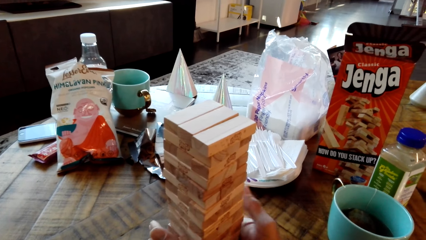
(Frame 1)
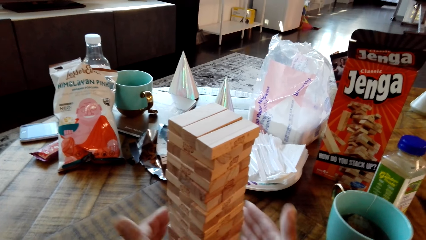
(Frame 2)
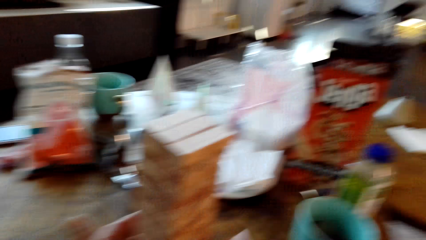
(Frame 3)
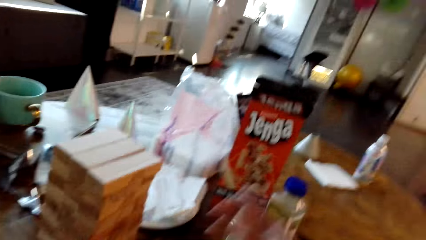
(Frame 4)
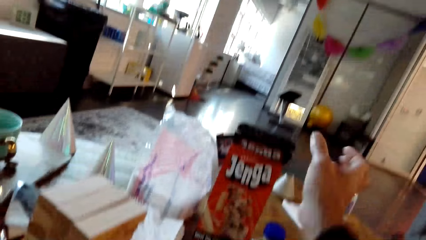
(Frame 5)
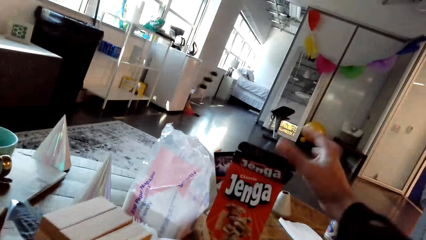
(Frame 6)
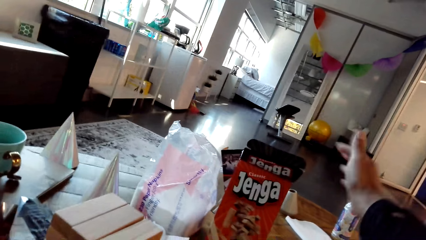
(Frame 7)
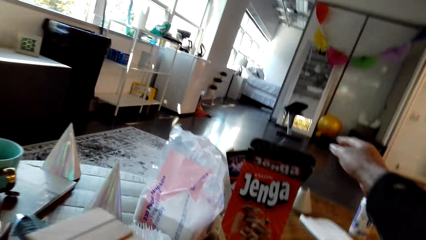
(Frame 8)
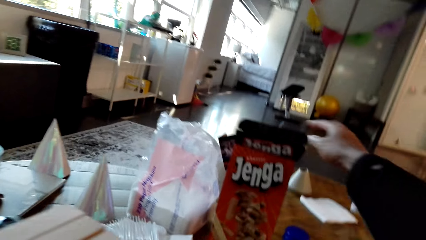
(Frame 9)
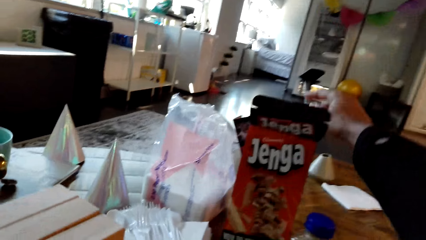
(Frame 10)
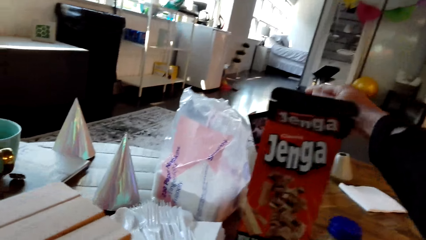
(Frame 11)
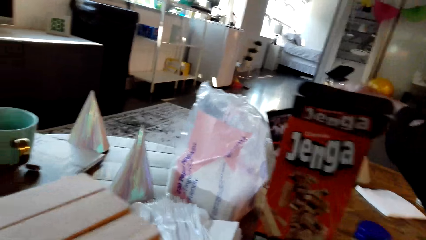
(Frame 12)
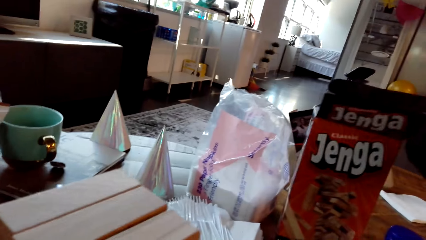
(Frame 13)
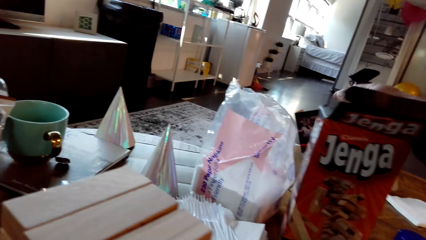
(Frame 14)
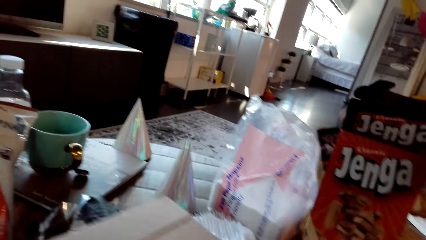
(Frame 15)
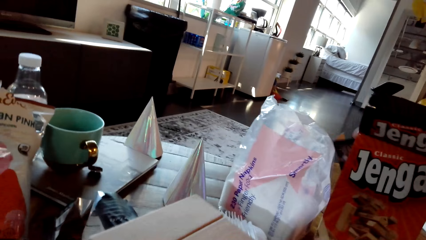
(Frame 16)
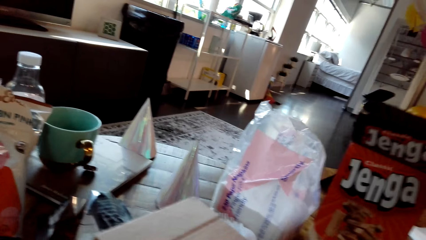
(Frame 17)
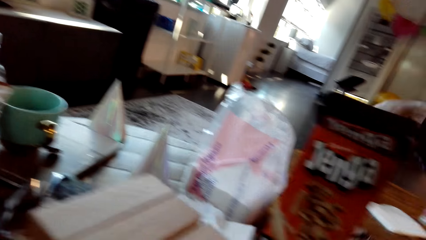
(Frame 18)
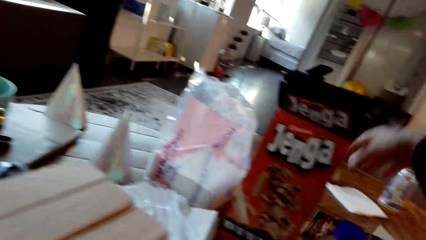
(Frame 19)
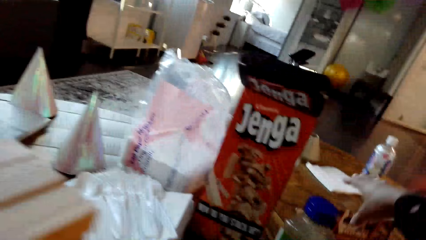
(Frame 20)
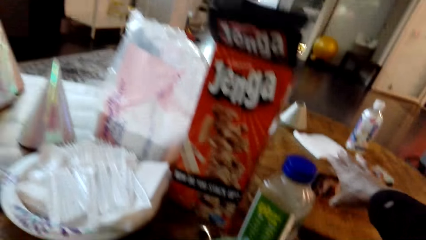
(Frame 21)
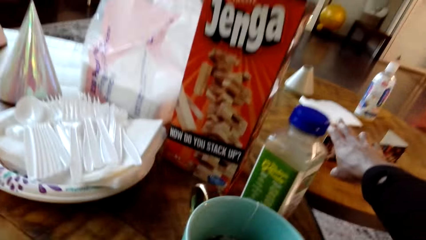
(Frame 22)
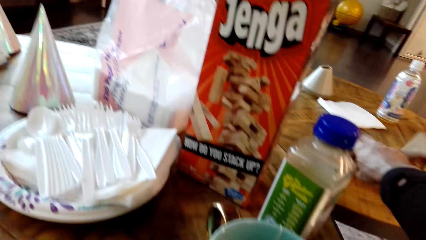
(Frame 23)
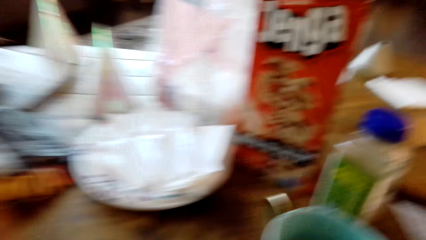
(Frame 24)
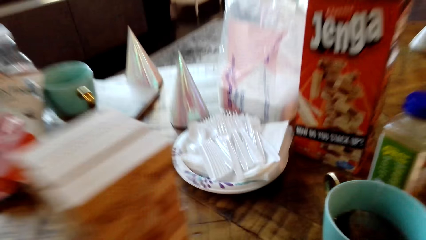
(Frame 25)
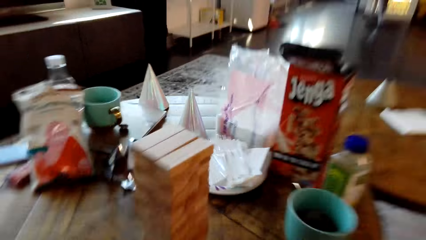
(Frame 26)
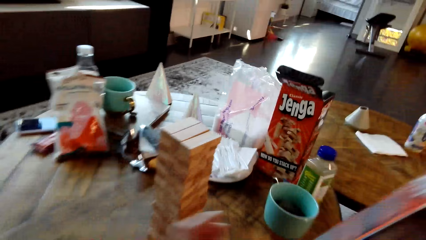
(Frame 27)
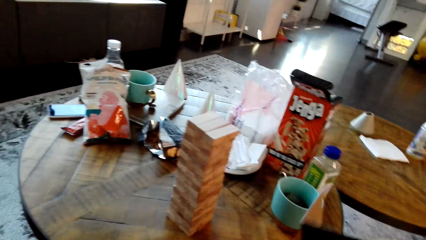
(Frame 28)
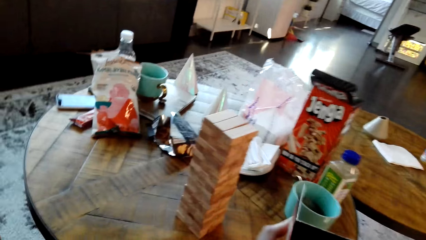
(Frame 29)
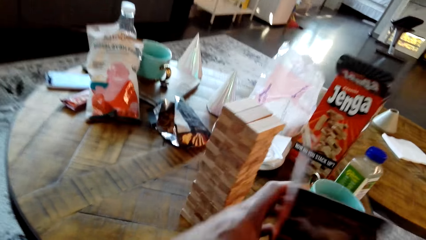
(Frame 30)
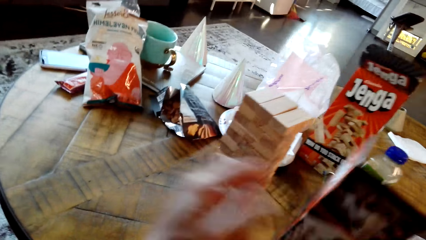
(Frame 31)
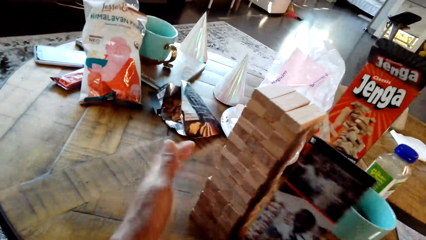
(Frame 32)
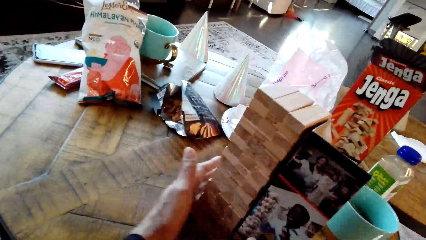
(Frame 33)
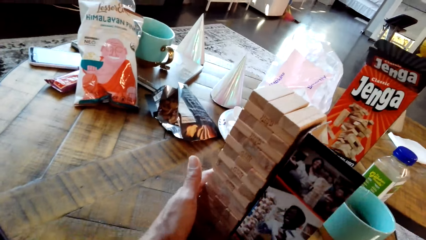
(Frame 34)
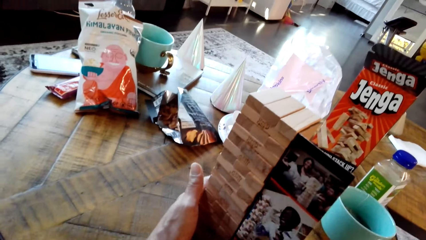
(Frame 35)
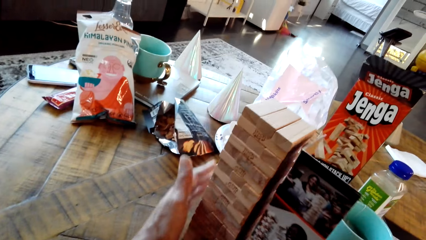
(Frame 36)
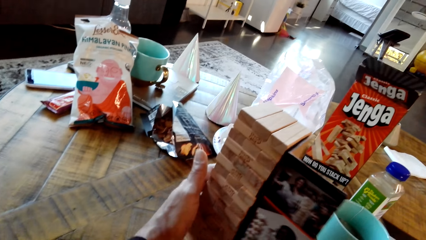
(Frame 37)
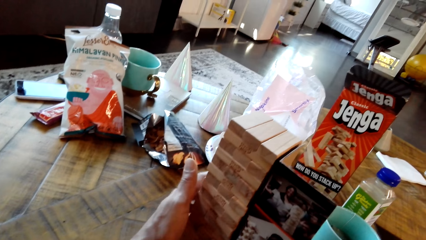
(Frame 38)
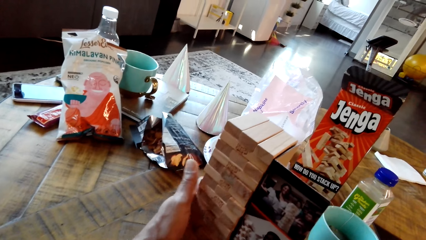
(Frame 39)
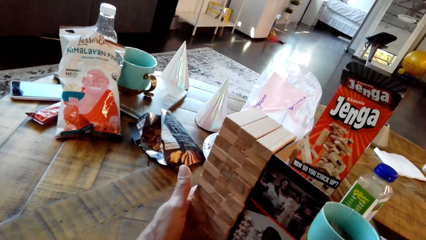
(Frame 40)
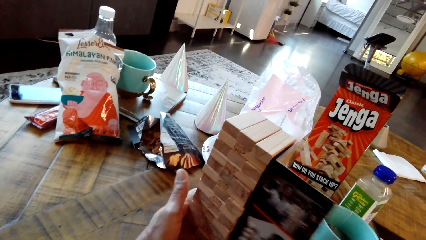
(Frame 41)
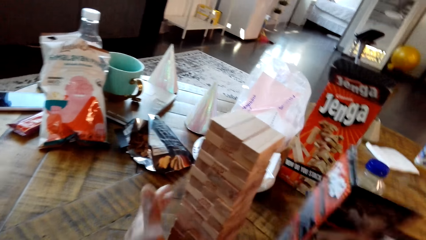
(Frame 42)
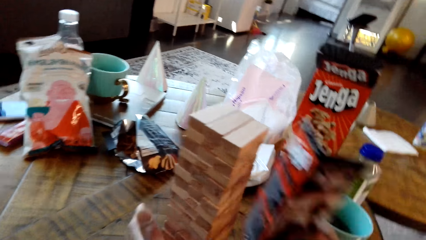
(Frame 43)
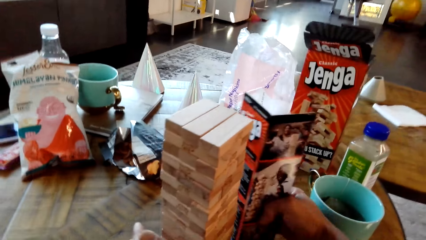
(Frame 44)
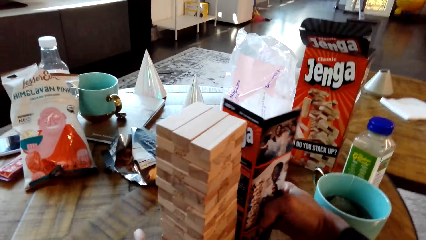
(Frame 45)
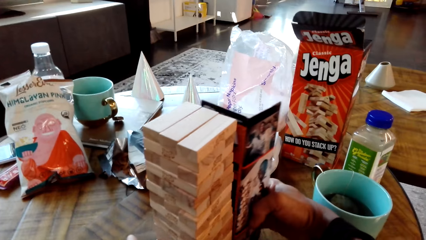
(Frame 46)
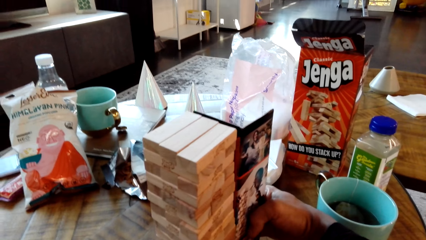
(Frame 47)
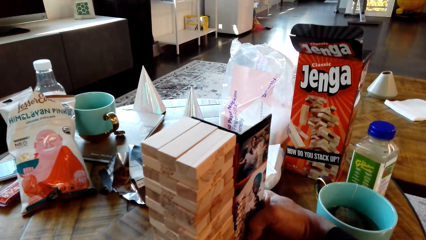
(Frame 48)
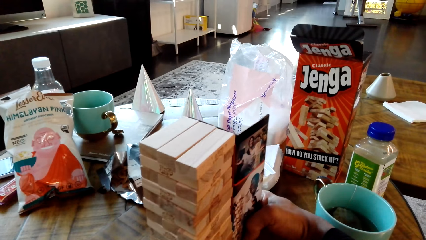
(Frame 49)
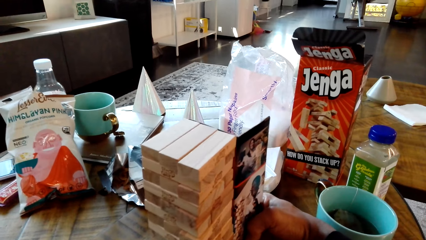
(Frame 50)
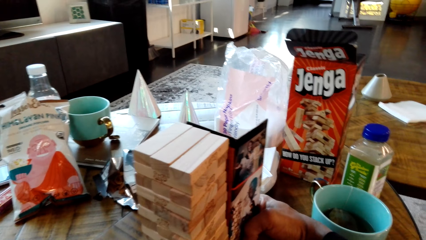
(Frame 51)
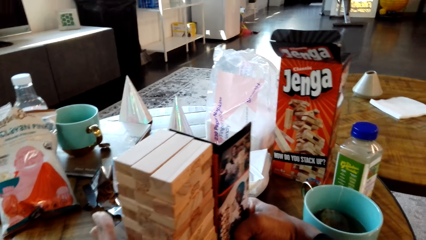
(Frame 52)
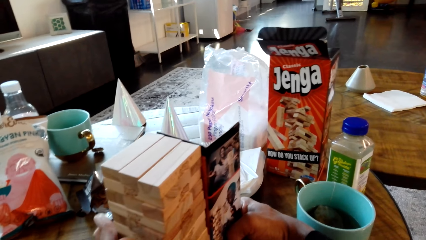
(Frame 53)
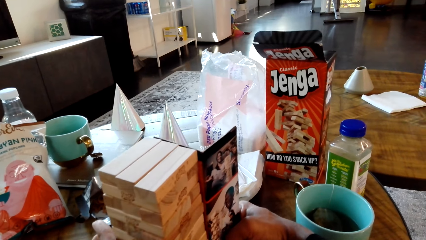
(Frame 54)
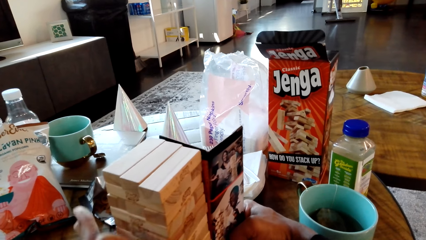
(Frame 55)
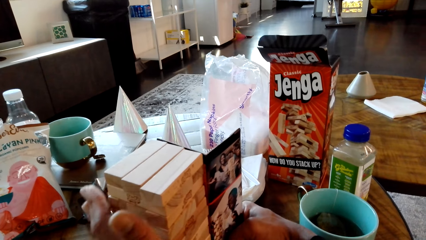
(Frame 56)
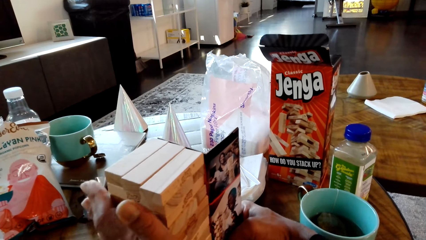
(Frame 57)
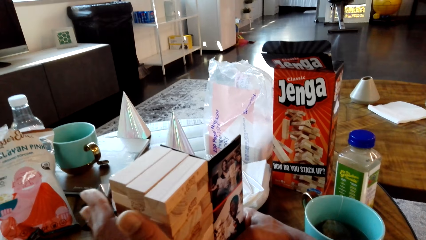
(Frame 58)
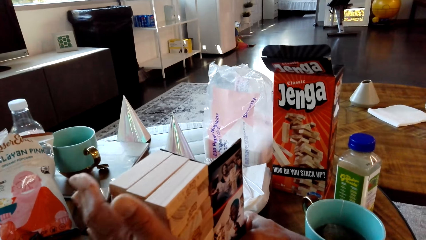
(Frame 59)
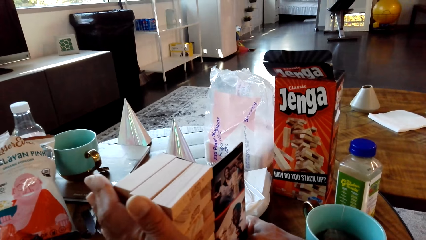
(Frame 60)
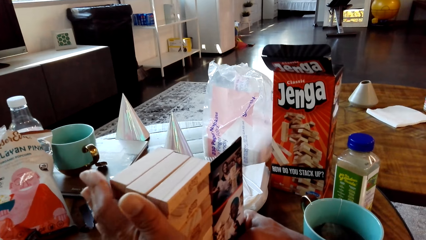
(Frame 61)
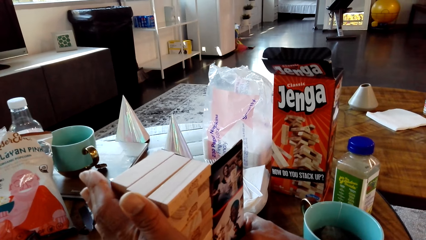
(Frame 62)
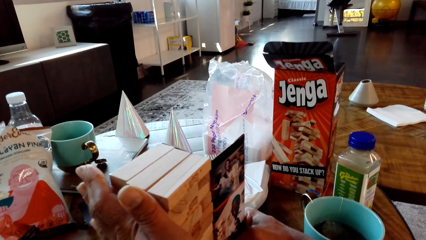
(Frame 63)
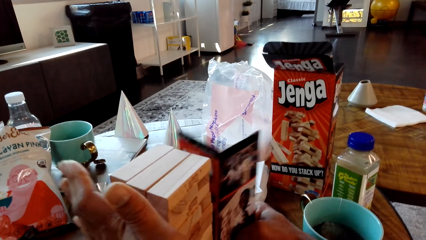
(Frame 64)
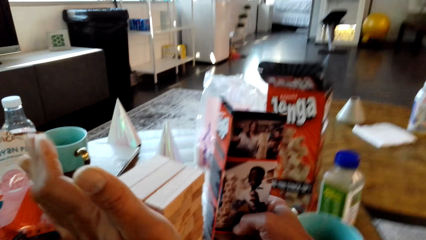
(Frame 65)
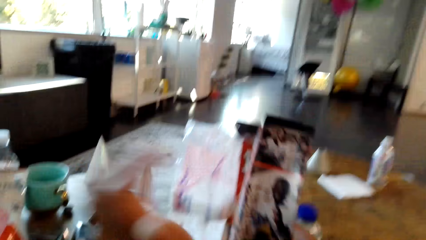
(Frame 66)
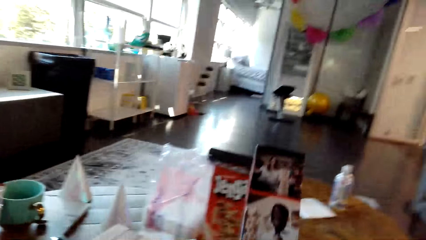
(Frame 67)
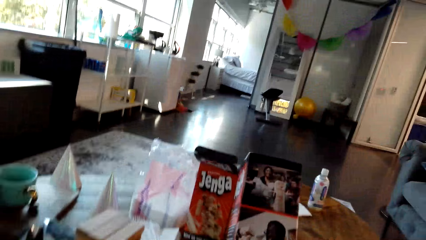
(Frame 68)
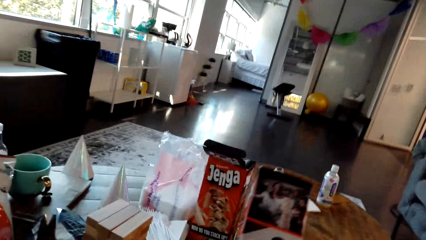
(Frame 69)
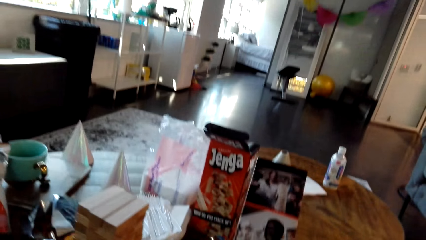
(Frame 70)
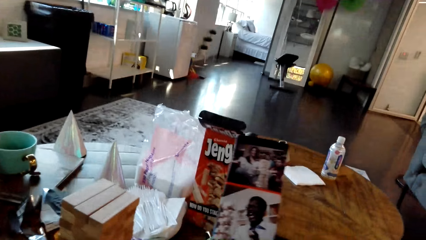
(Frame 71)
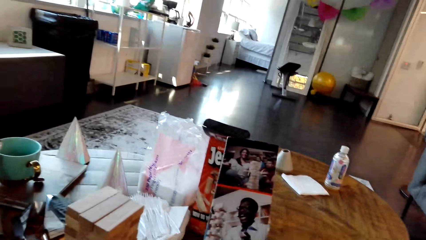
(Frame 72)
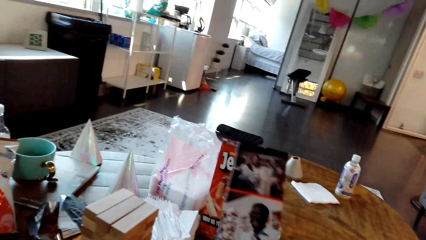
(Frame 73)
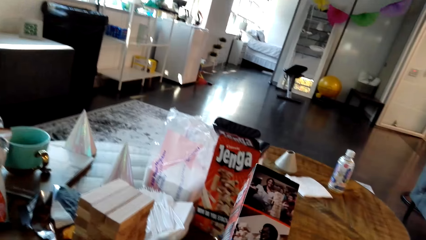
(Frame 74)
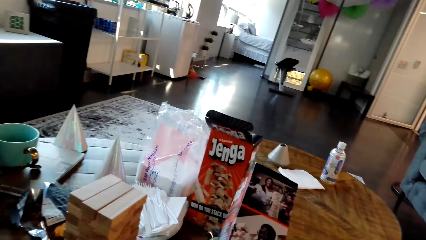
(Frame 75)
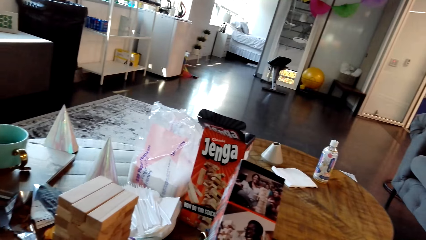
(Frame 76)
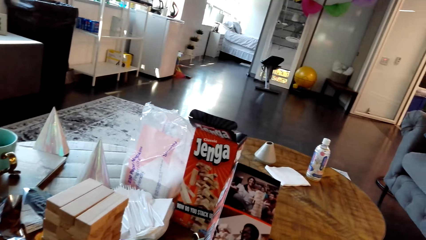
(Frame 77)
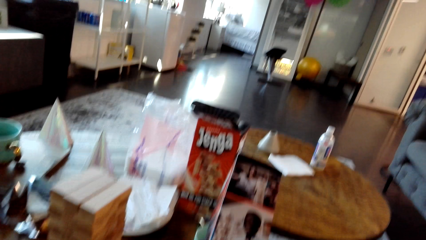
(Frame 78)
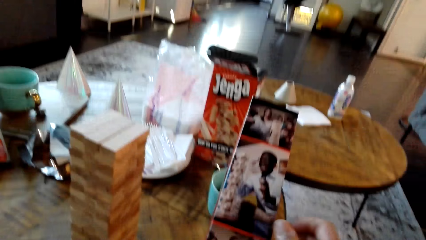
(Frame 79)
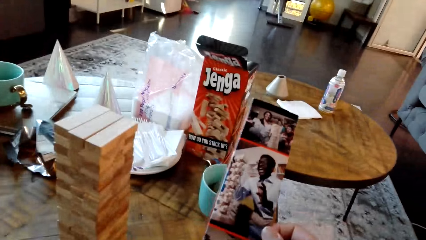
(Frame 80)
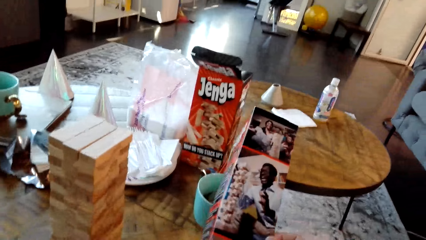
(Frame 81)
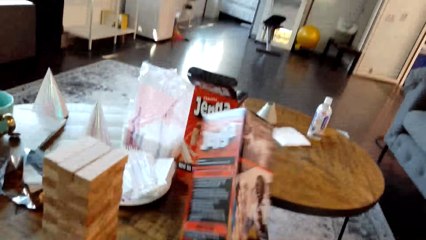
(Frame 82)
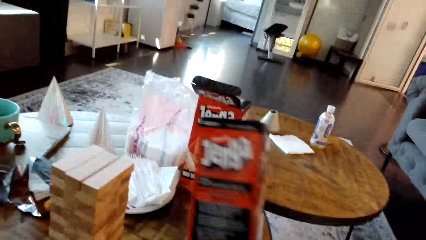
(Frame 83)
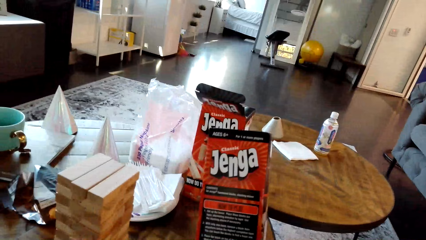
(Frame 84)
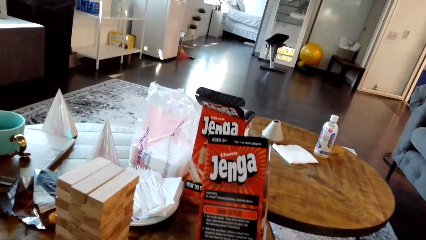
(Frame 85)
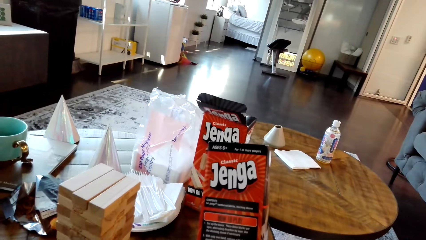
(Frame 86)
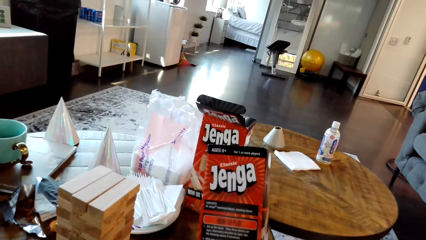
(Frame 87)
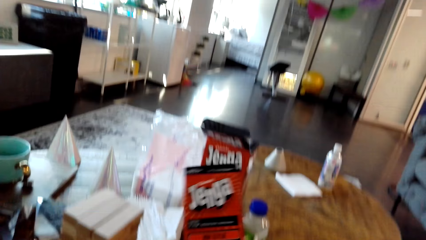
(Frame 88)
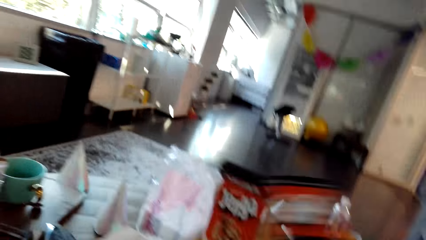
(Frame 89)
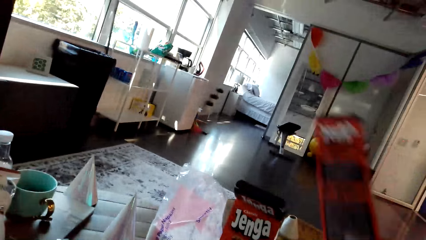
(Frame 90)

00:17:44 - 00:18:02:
A man picks the box from the table. The camera wearer picks a paper. The man lines the gaming Jenga with the box. The camera wearer levels the woods. The man holds the box on the hand. The camera wearer dialogues with the man.
